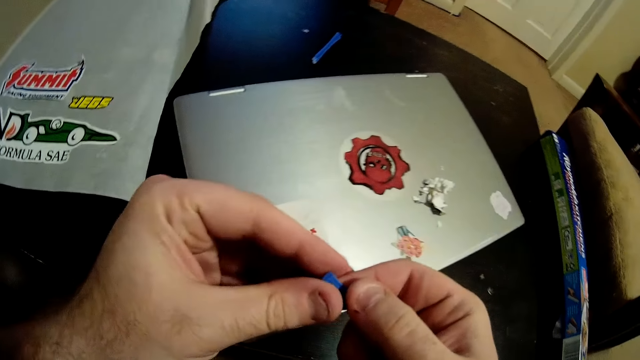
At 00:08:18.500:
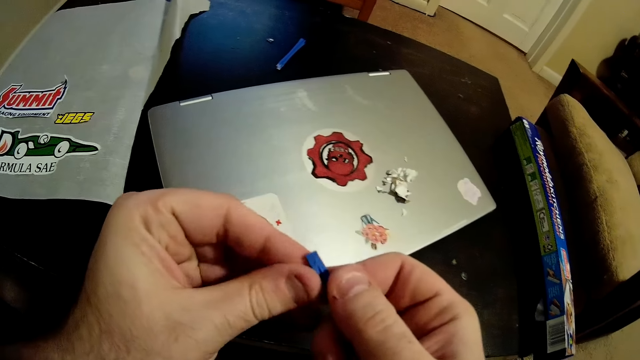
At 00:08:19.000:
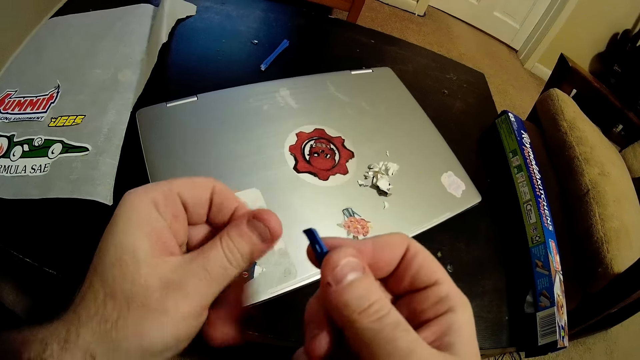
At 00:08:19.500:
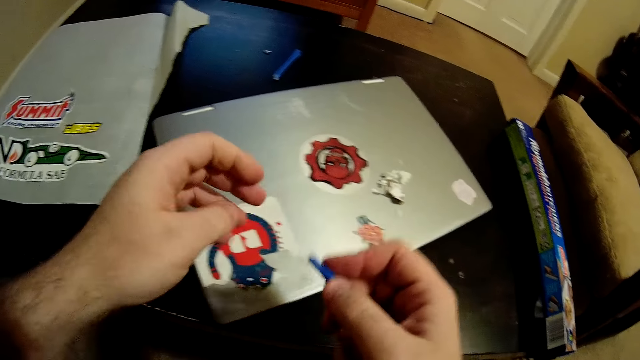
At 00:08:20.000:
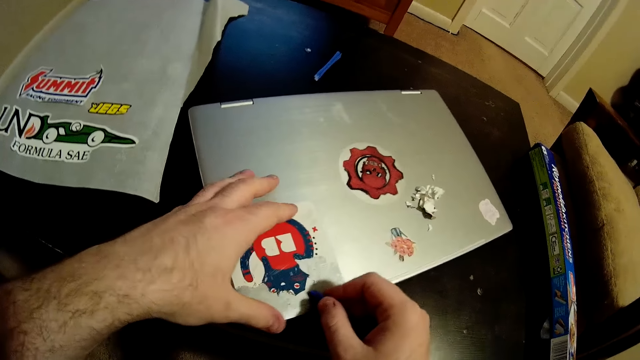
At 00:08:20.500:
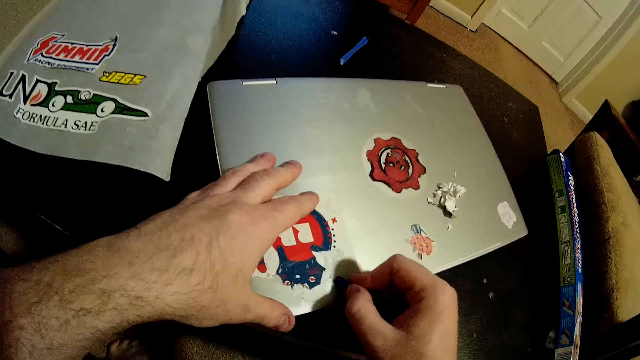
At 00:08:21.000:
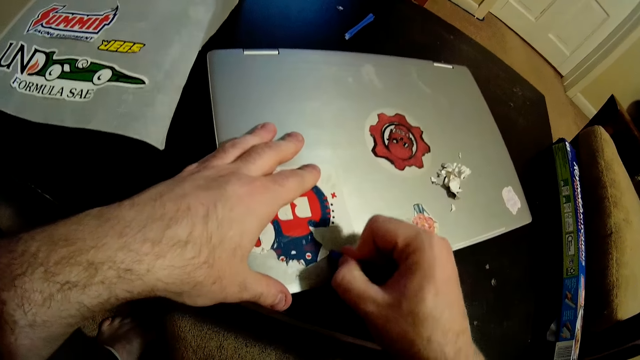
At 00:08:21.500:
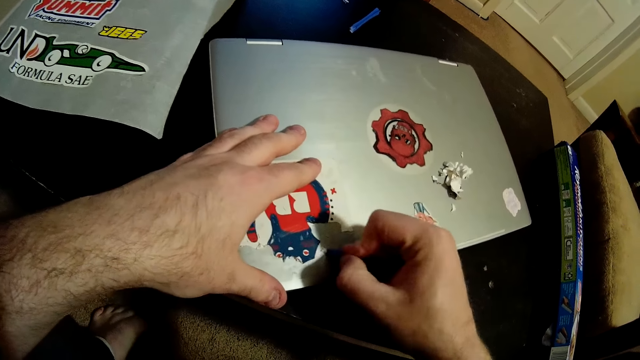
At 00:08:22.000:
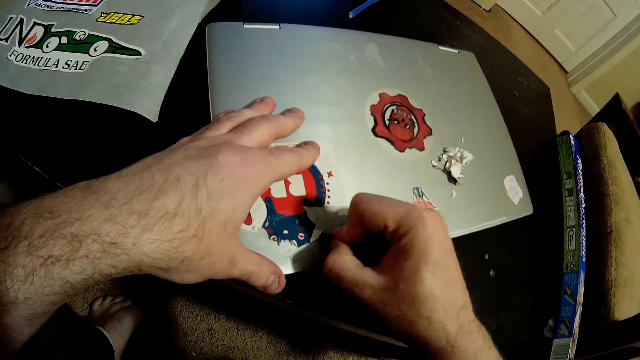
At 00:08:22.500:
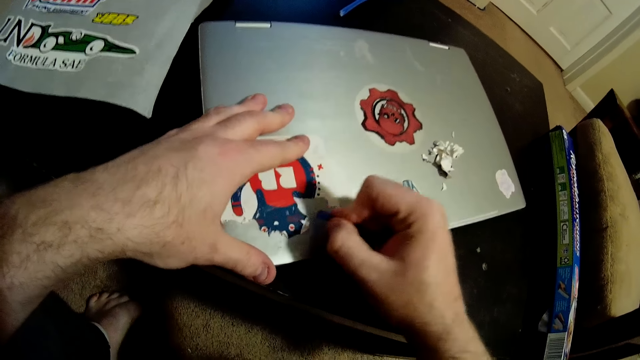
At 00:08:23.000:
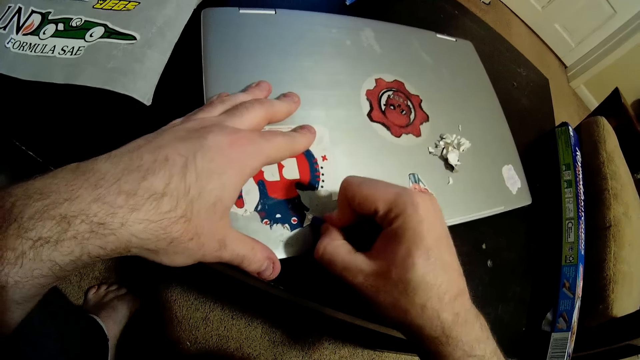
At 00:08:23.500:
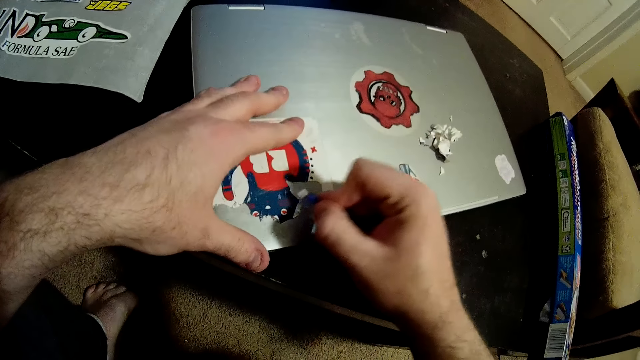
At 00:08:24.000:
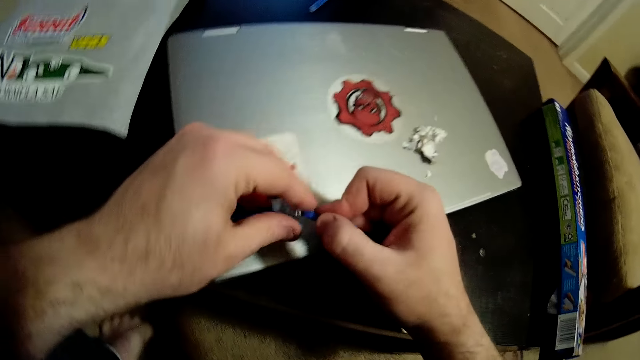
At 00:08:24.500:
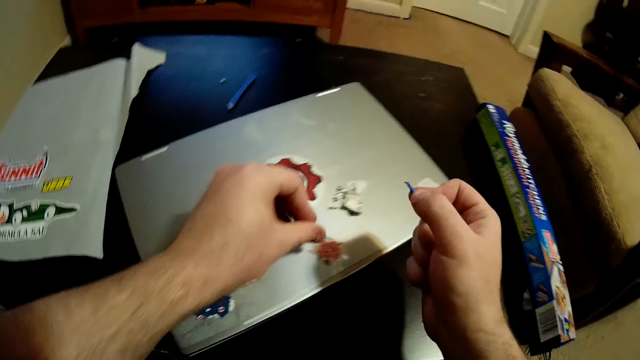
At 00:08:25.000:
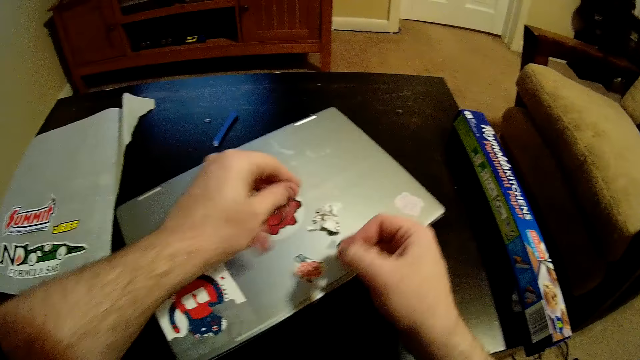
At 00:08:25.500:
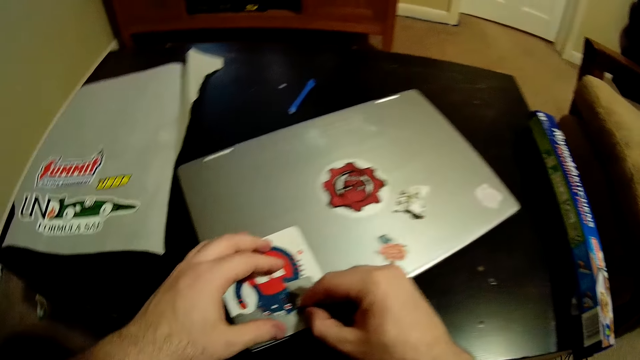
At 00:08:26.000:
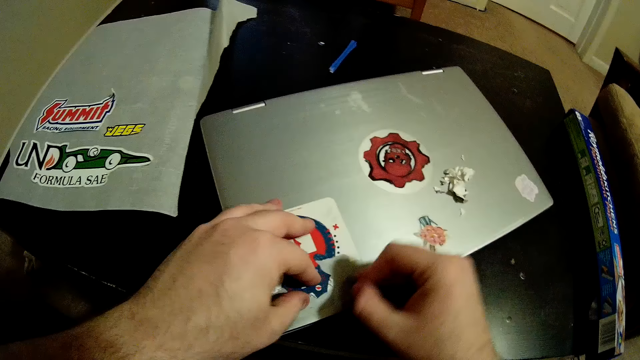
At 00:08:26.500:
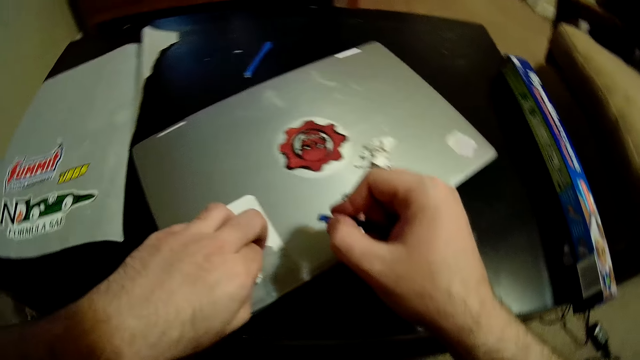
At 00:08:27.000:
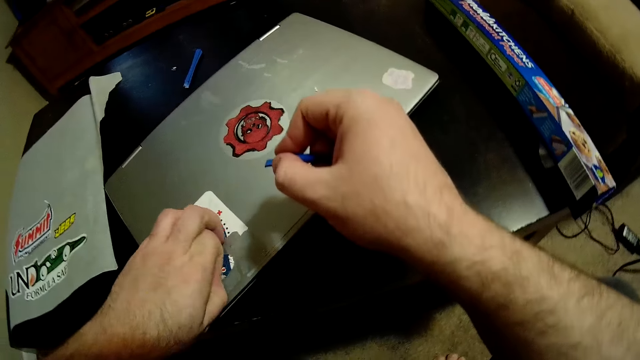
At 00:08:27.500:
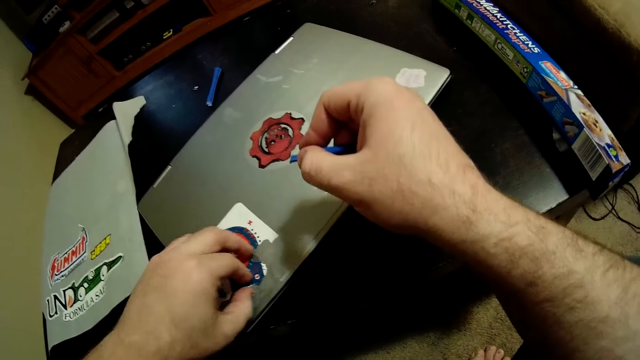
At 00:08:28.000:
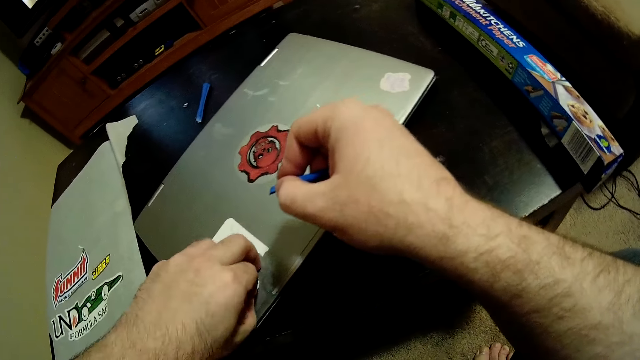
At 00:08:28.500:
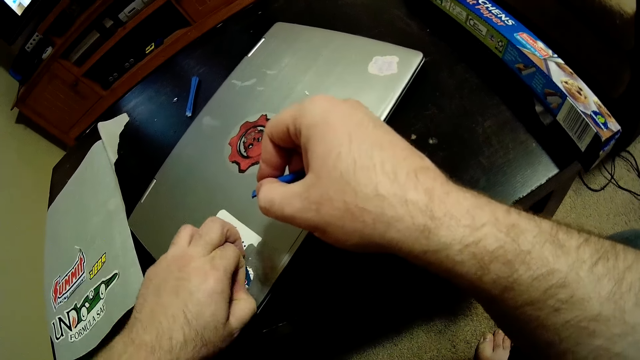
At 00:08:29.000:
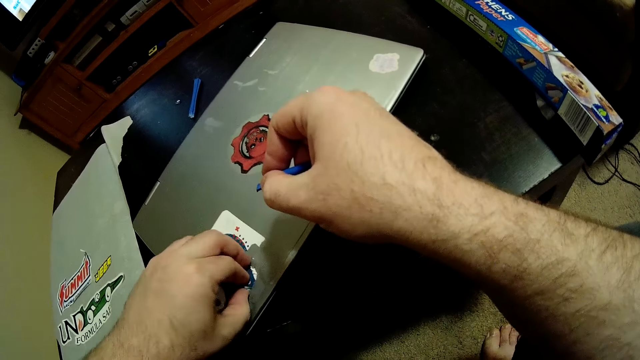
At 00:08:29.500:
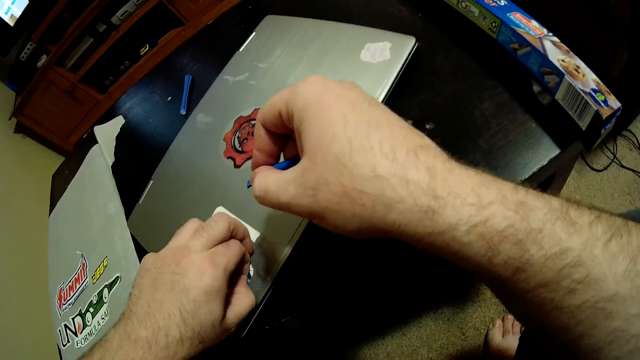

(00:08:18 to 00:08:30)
The camera wearer looks at the plastic in both hands. He removes pieces of the sticker from the plastic with his left hand. He touches the plastic with the left hand. He peels the sticker on the laptop with the plastic in his right hand. He removes pieces from the plastic with his left hand. He drops pieces of the sticker on the table with his left hand. He peels the sticker on the laptop with his left hand.

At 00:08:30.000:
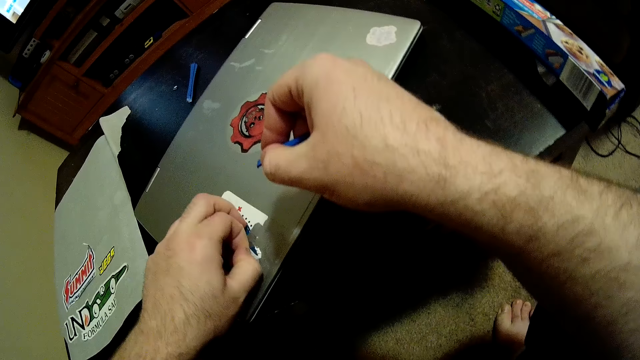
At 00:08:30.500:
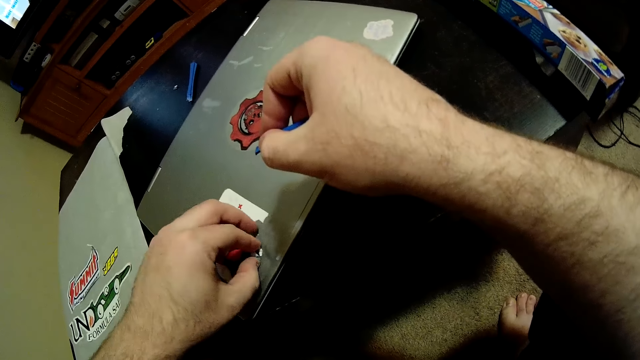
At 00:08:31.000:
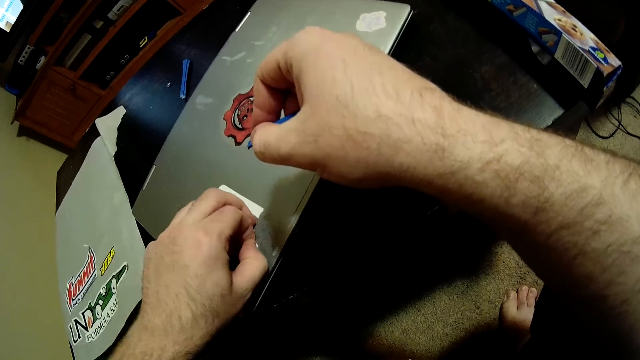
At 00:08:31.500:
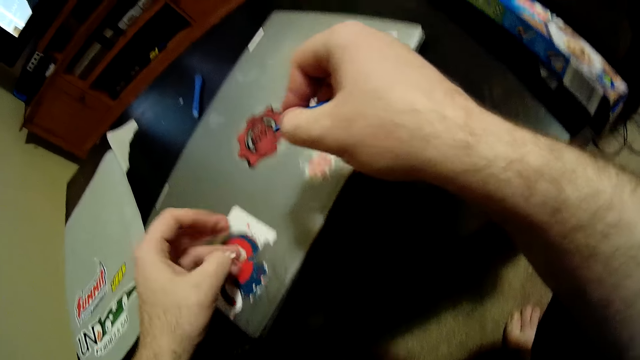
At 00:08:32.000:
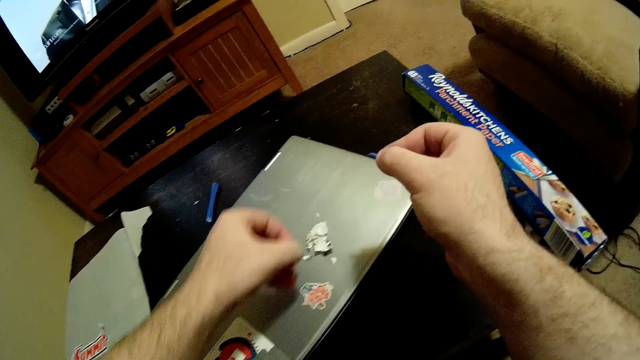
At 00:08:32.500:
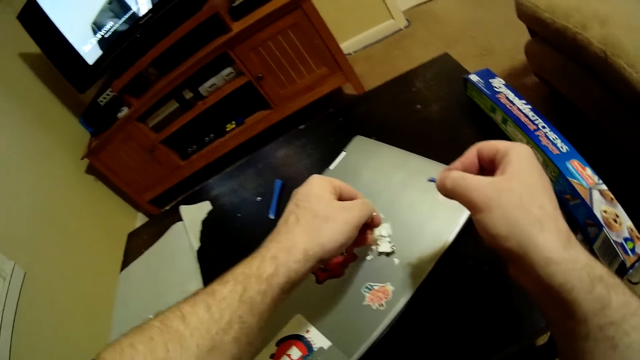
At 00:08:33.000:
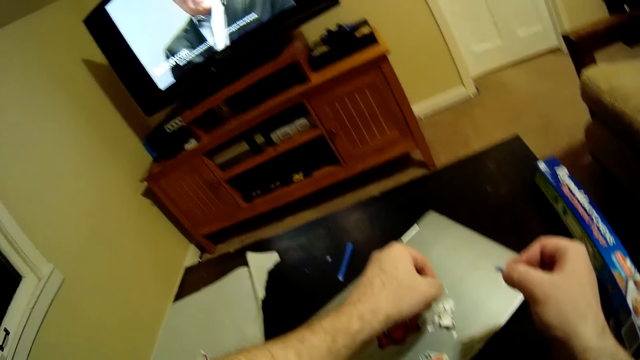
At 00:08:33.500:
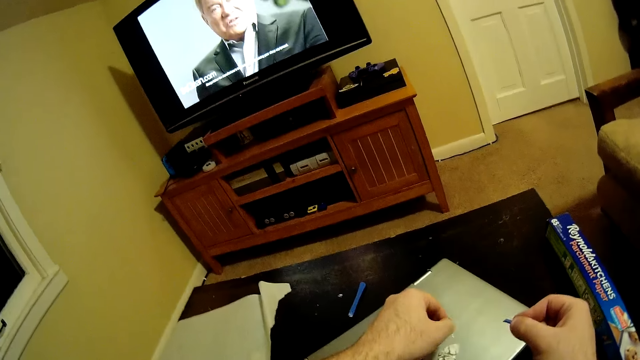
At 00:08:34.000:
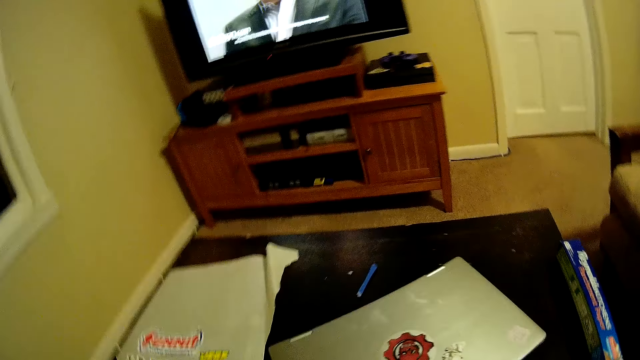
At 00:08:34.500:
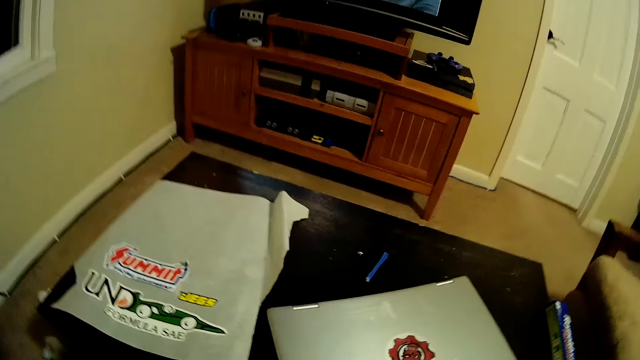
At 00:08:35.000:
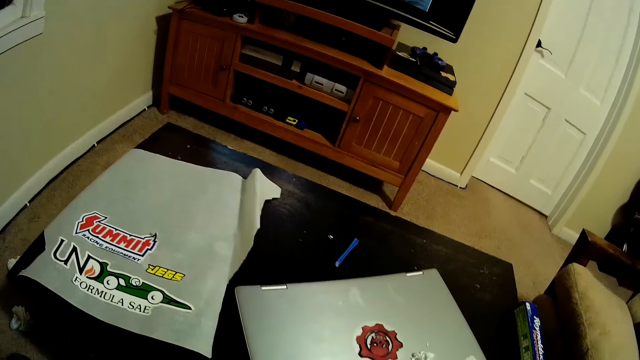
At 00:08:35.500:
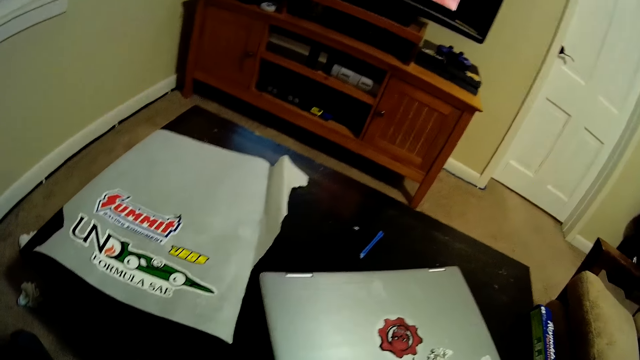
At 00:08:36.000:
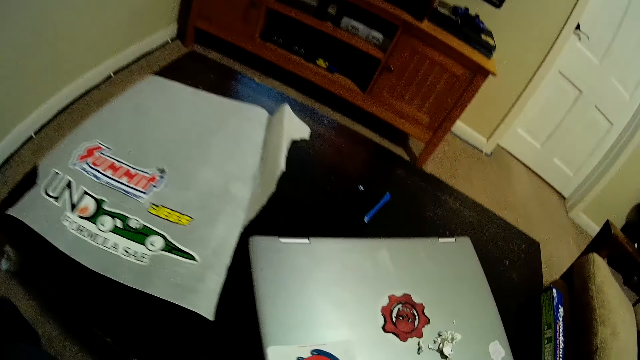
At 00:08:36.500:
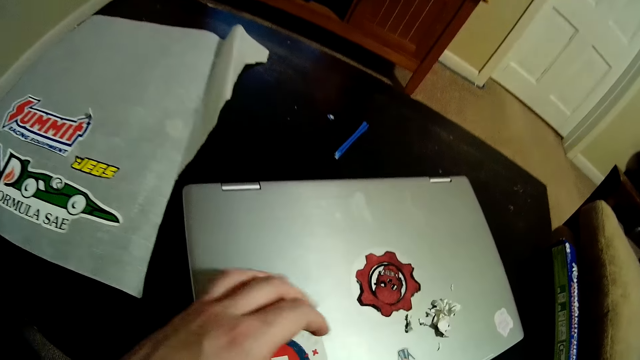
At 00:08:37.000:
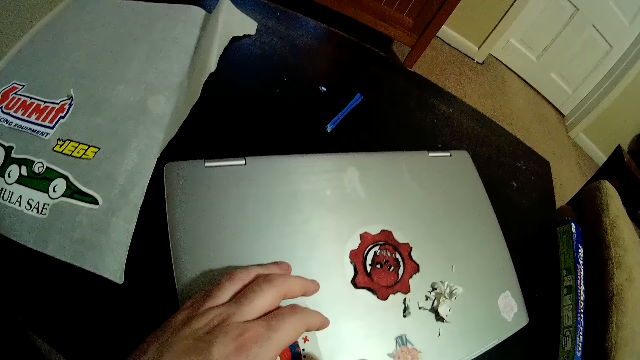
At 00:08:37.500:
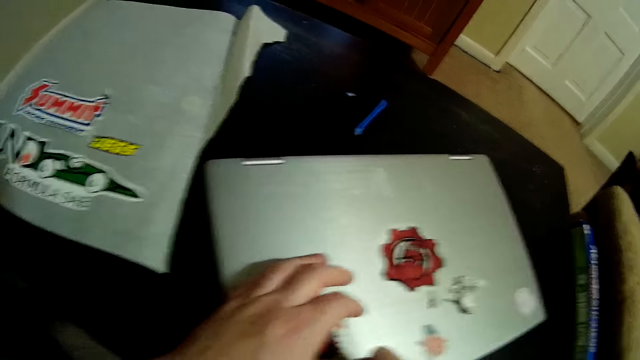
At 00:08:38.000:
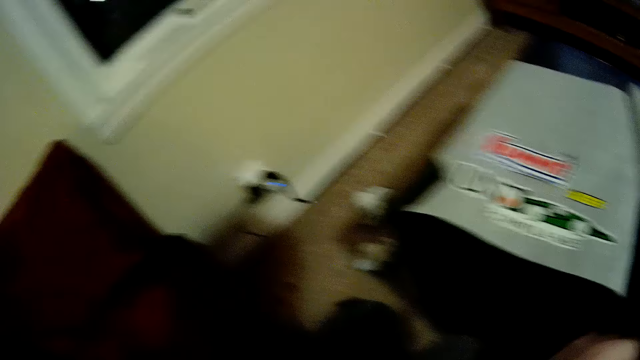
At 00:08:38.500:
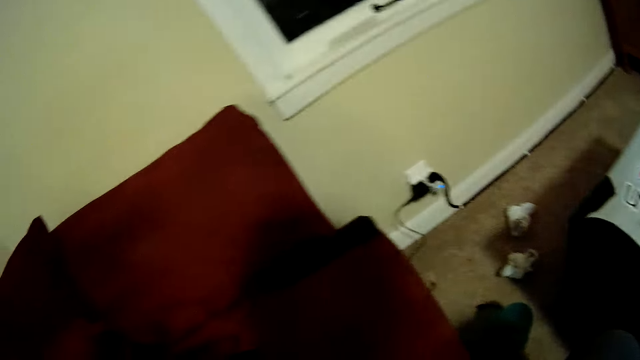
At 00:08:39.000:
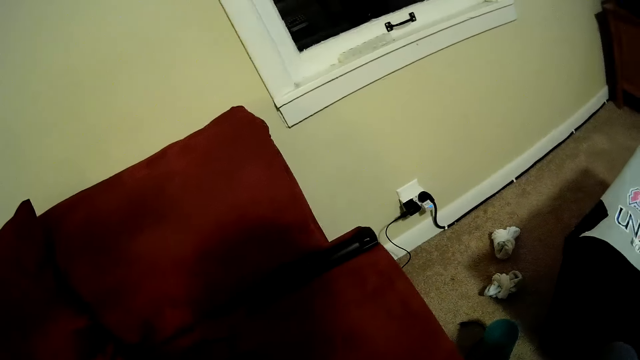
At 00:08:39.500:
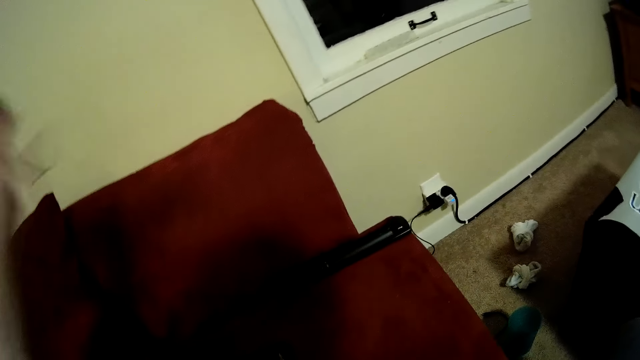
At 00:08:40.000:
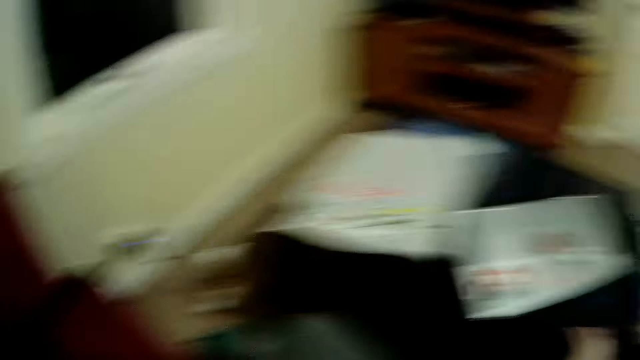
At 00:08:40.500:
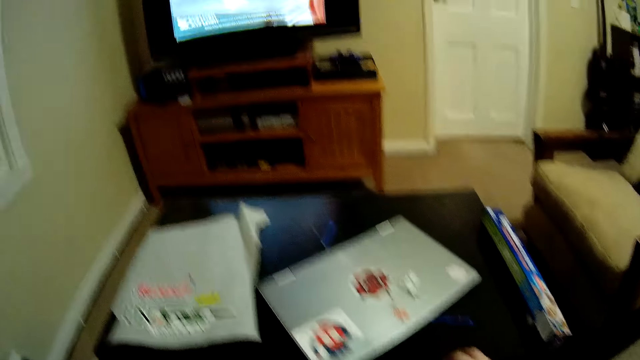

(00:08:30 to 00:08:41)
The camera wearer drops pieces of the sticker on the table with his left hand. He peels the sticker from the laptop. He looks around the room. He touches a cable. He picks up a cord on the couch with his left hand.
